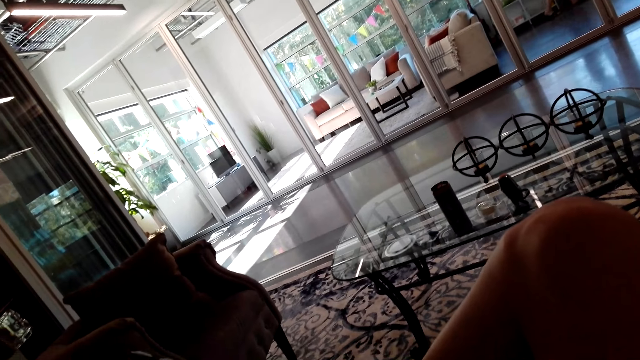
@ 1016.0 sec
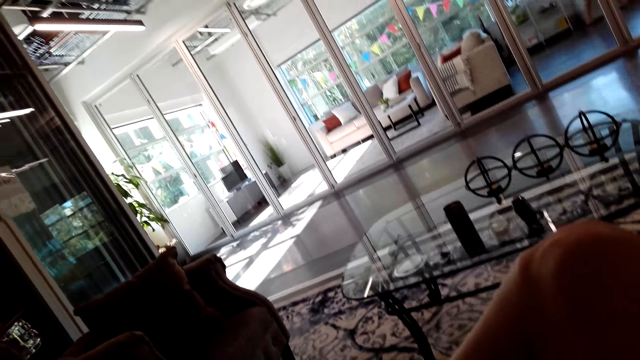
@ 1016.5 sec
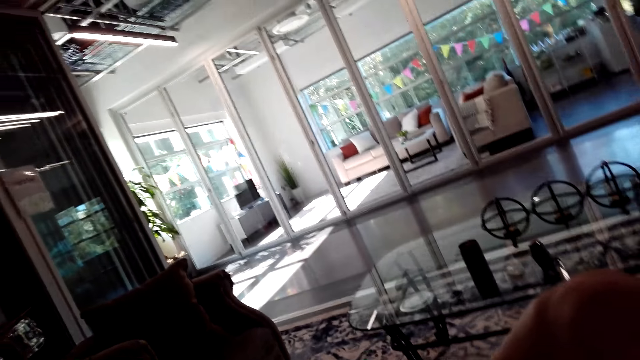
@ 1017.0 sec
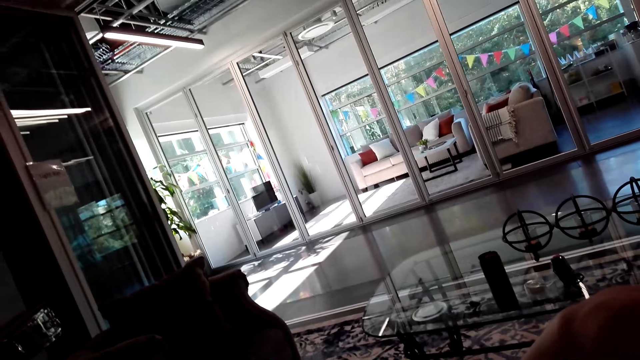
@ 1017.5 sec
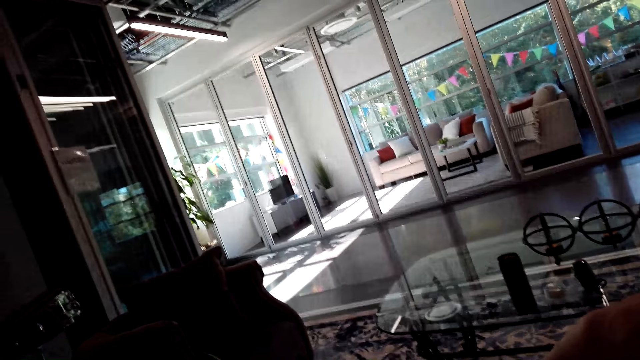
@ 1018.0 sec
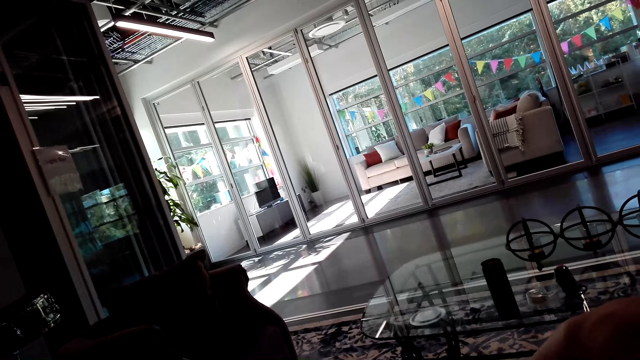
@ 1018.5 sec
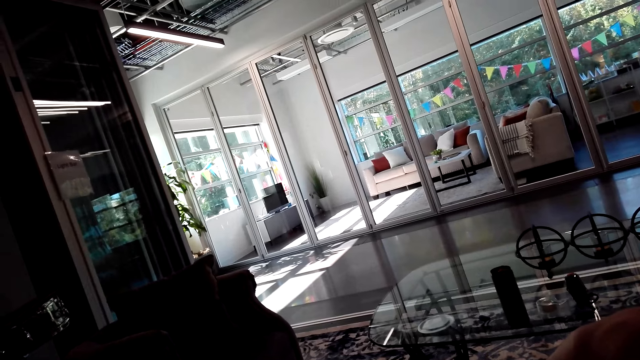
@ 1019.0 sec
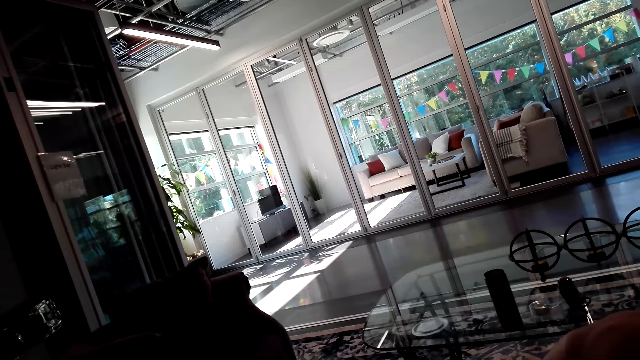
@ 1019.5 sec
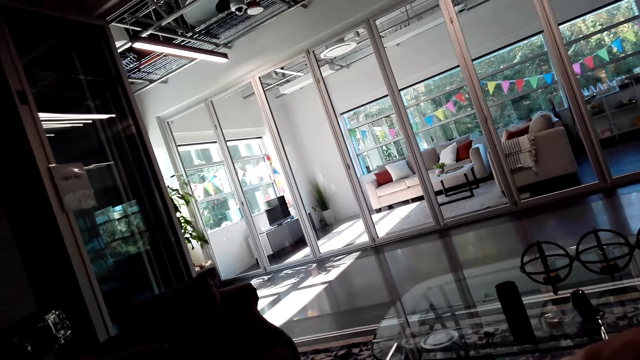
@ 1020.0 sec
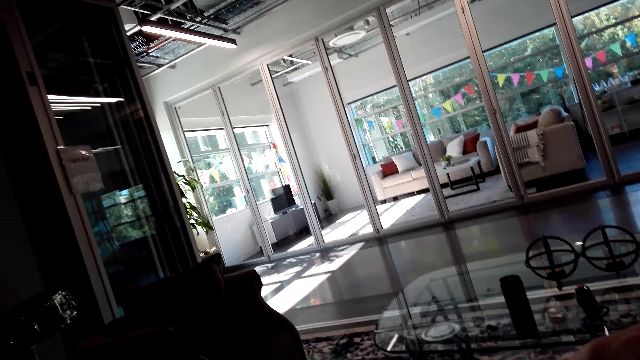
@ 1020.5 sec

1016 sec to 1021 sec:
A person walks from the cupboard.

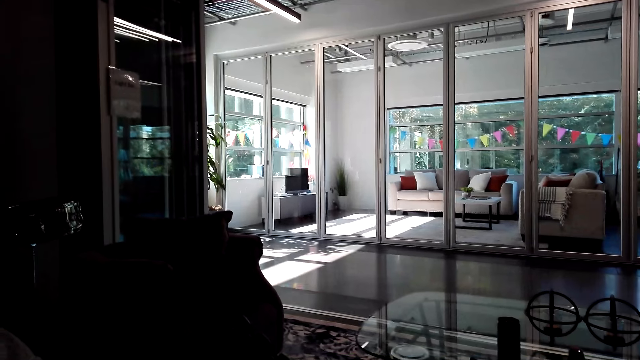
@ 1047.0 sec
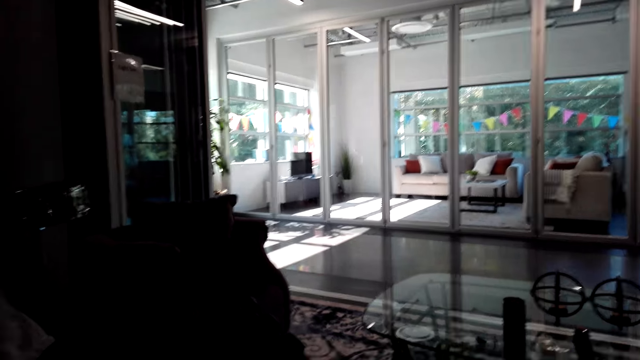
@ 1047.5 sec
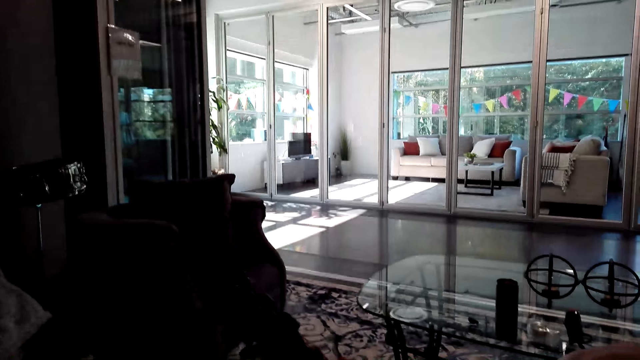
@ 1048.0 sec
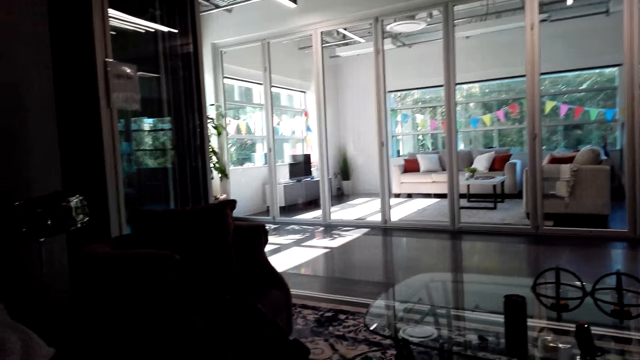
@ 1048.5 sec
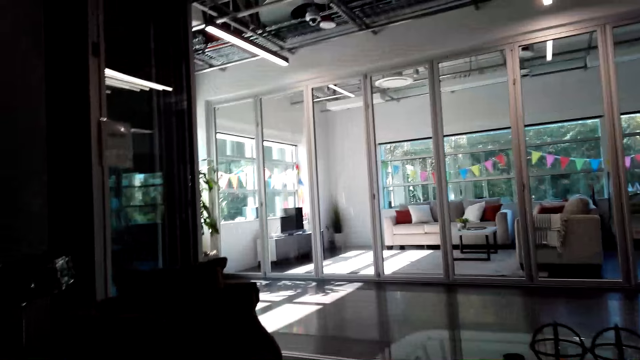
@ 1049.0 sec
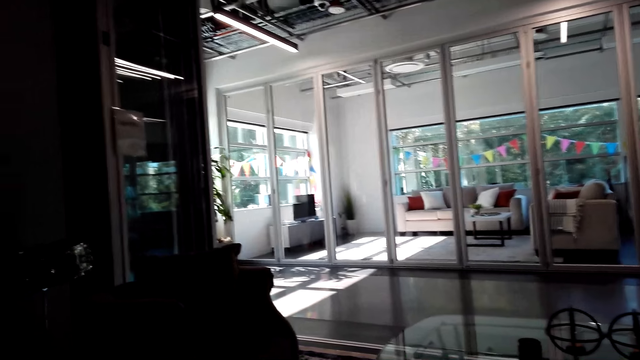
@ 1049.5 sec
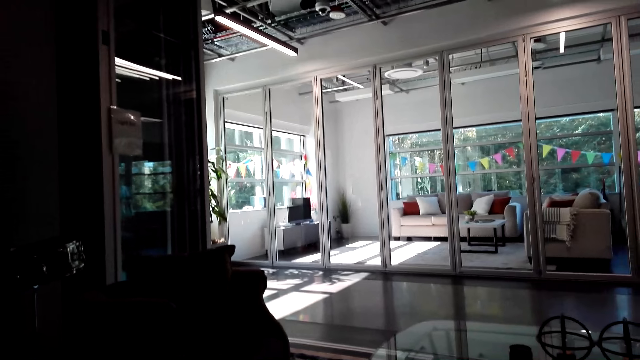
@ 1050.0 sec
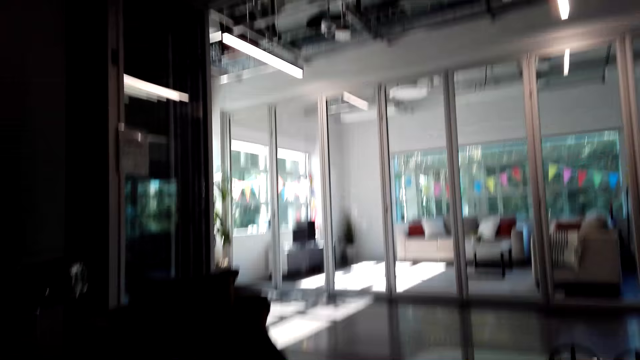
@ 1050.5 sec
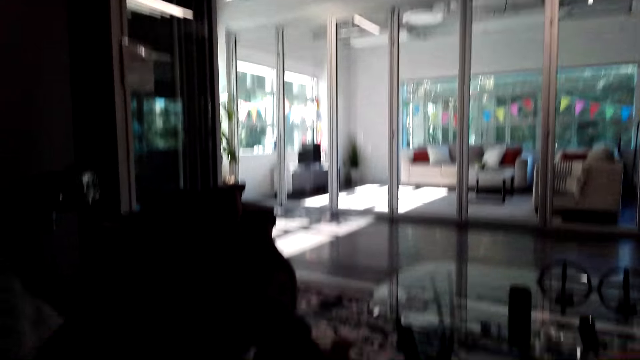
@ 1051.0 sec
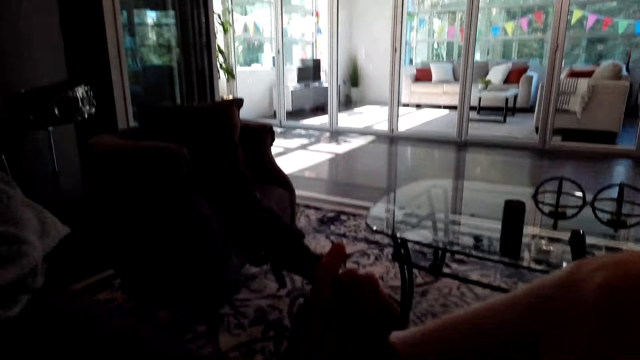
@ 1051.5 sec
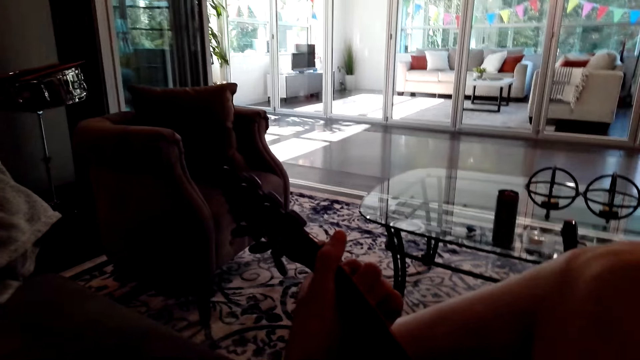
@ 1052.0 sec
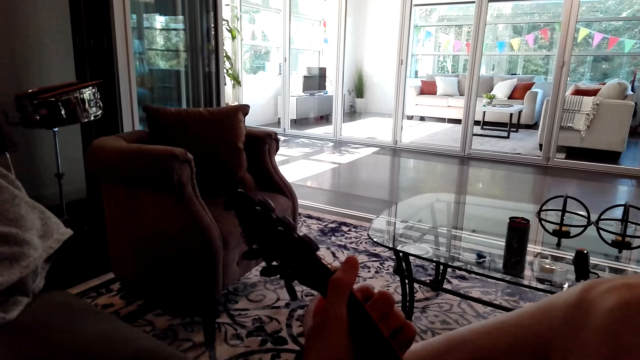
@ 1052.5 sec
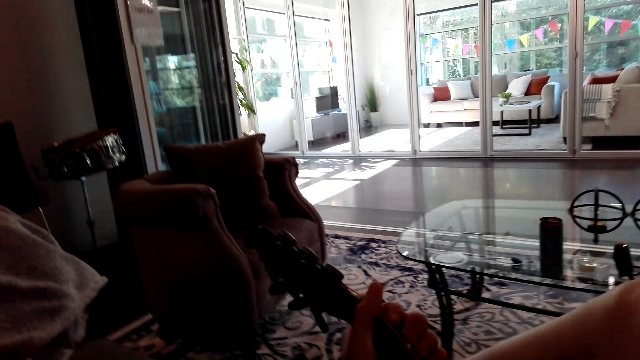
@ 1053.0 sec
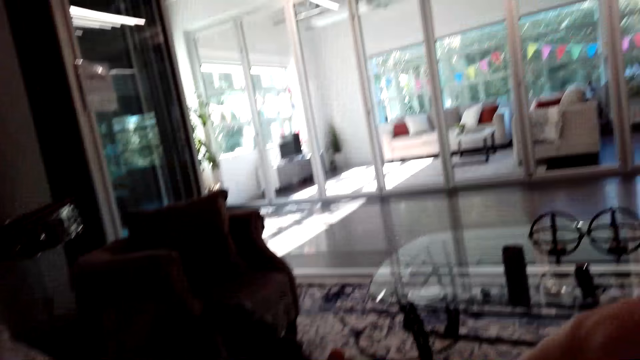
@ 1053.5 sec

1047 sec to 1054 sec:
The camera wearer plays the guitar.

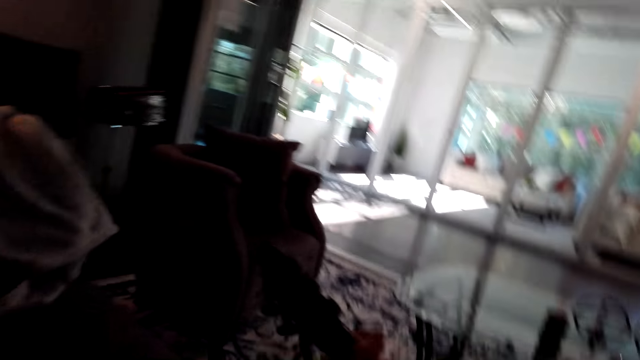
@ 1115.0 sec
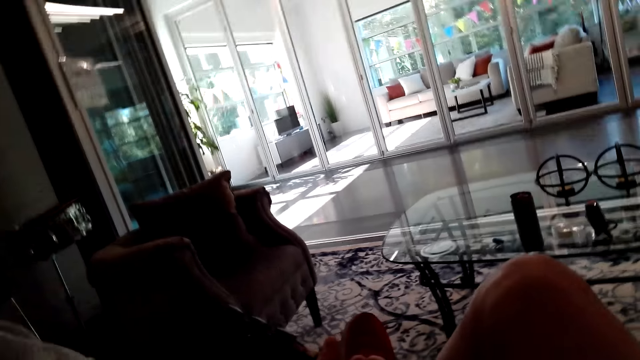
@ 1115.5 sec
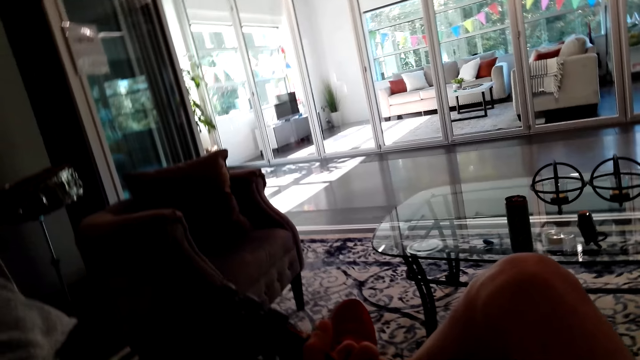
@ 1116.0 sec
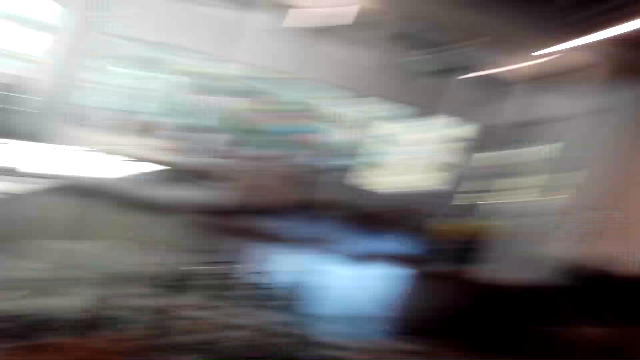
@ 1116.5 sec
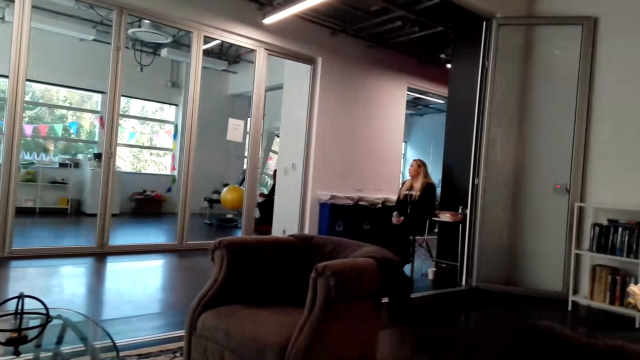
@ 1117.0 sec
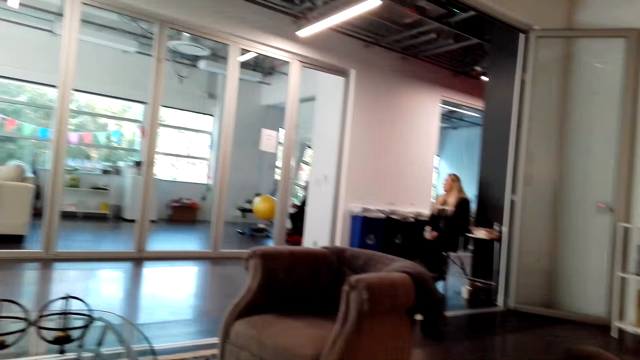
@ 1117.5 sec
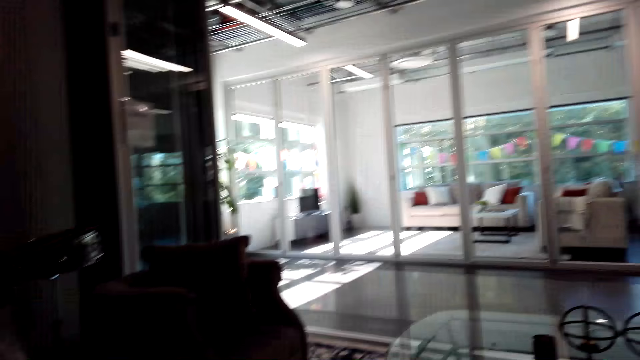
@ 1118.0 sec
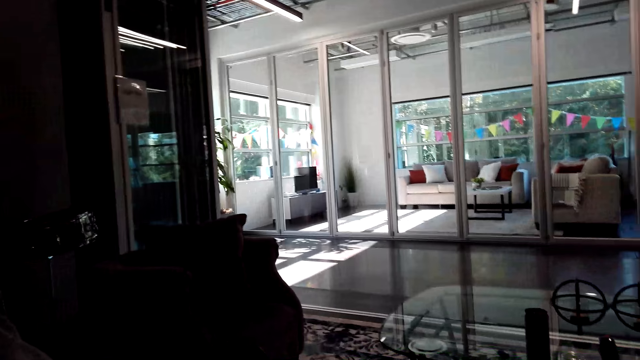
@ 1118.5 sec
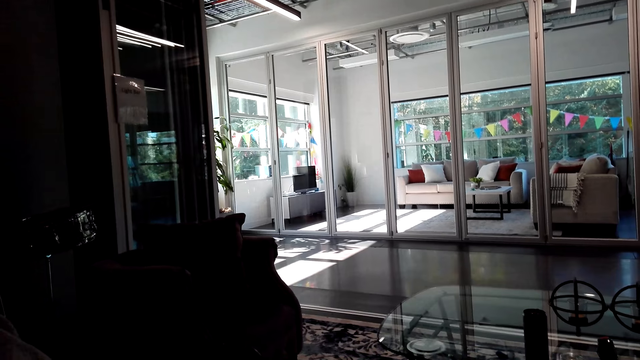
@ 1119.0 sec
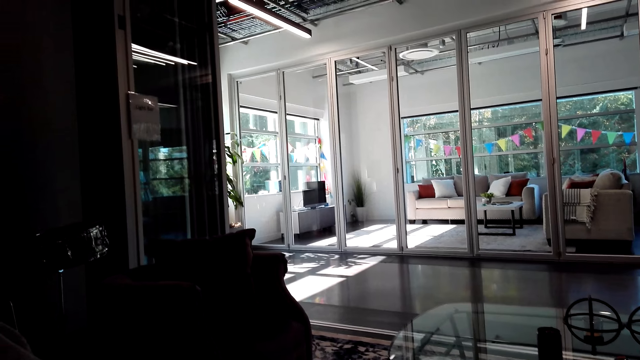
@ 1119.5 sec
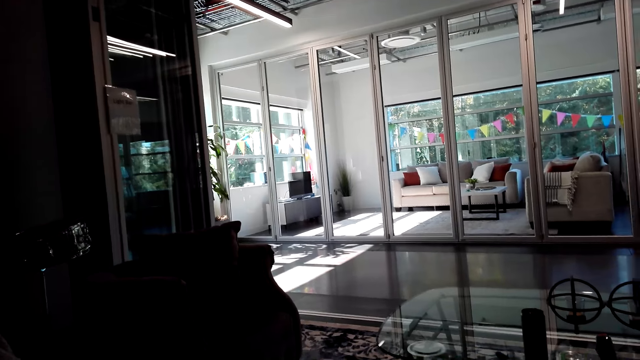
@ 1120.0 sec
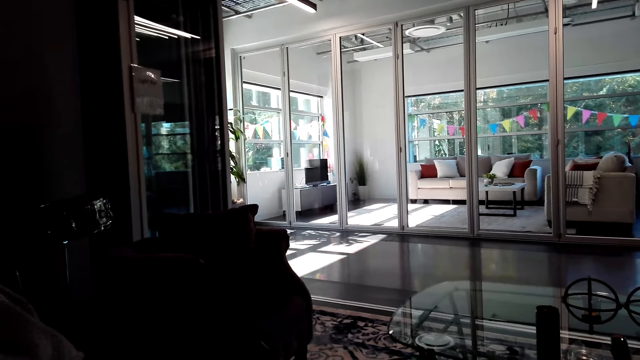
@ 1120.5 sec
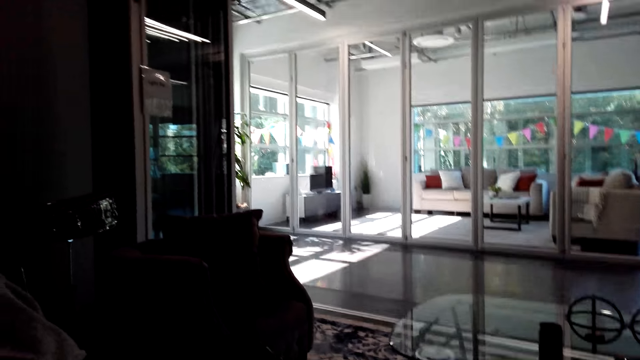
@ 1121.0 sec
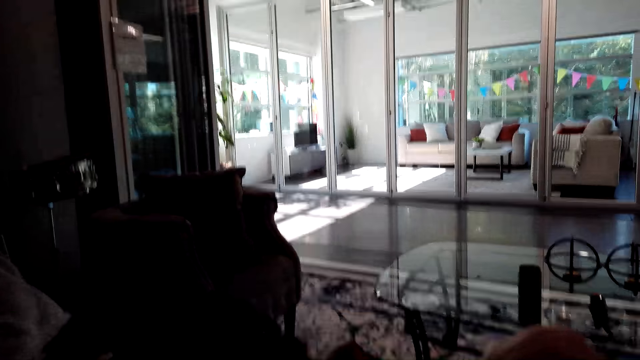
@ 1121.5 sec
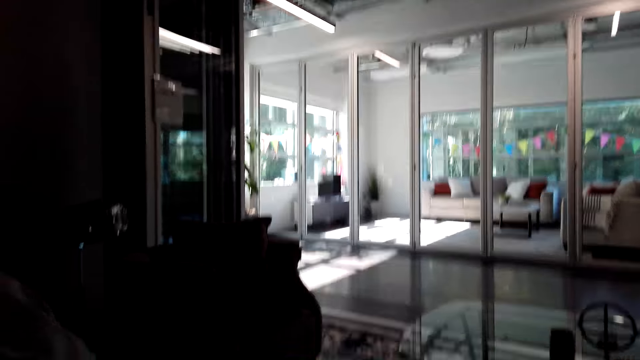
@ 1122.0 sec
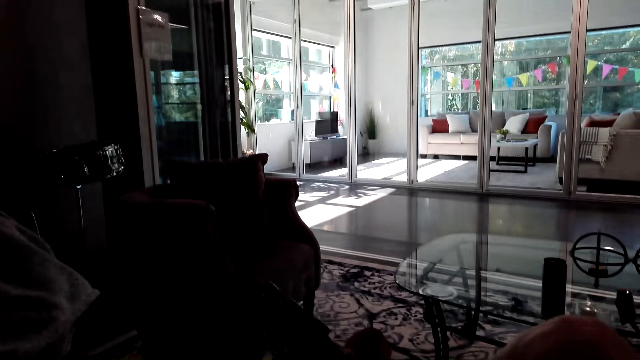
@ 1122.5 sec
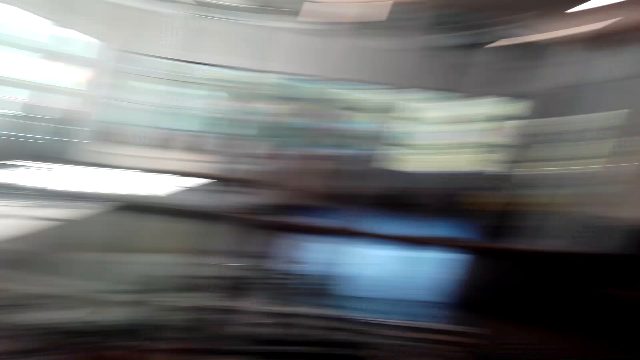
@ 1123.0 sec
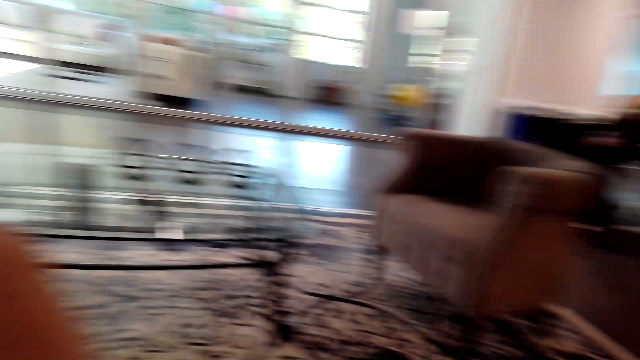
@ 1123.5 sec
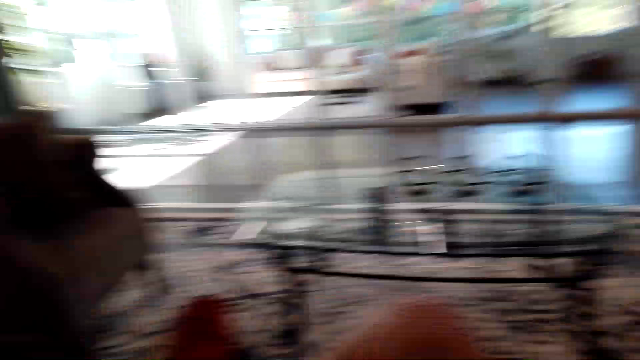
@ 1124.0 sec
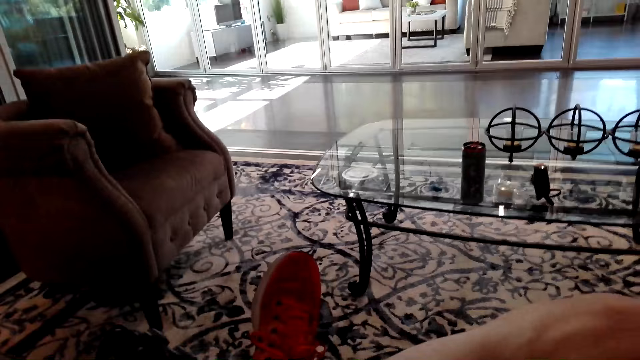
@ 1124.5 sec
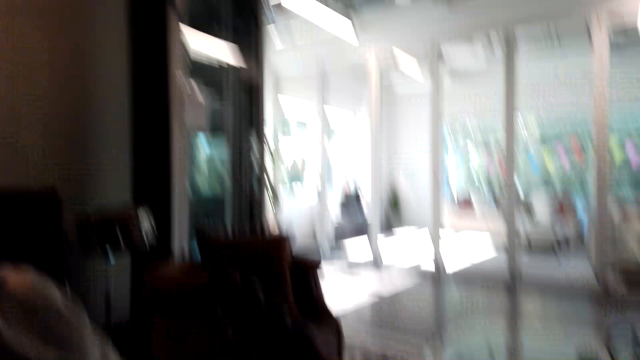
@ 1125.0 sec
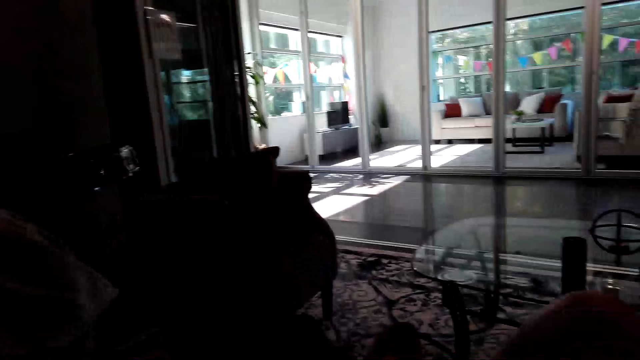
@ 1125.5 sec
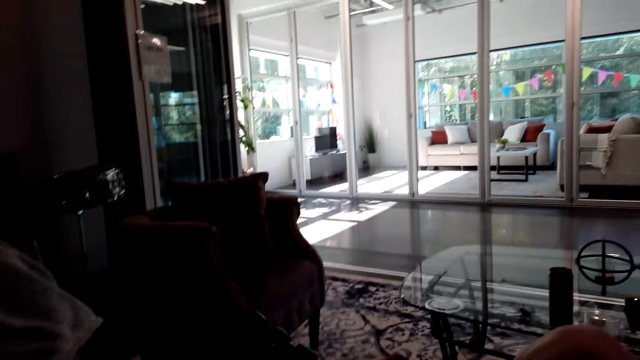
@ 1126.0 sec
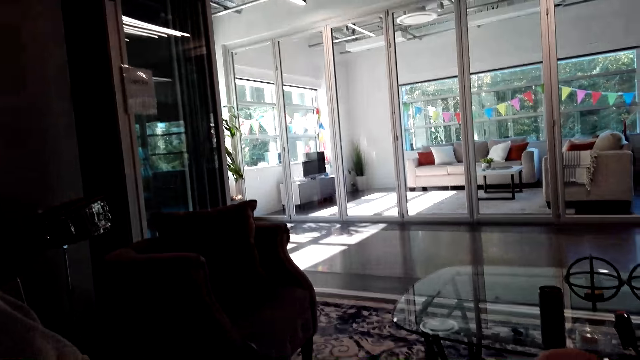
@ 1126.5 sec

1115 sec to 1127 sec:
The camera wearer looks around. They look around again.
